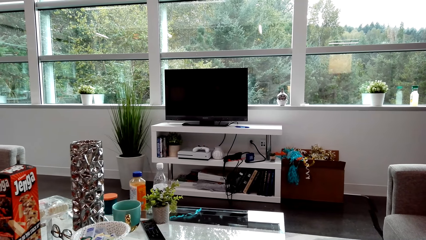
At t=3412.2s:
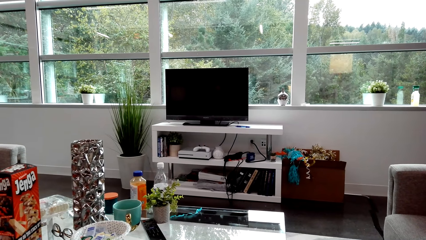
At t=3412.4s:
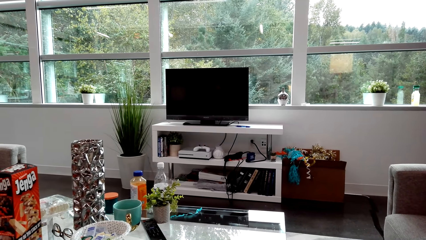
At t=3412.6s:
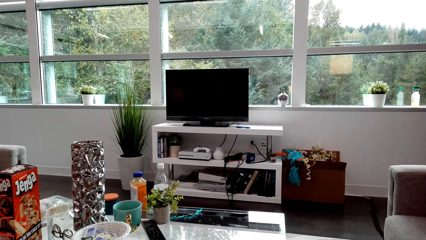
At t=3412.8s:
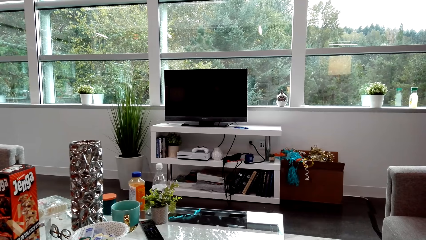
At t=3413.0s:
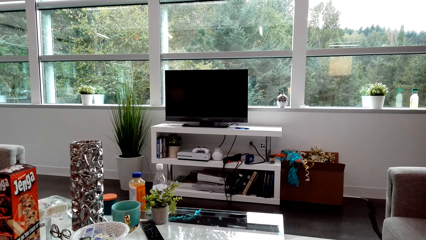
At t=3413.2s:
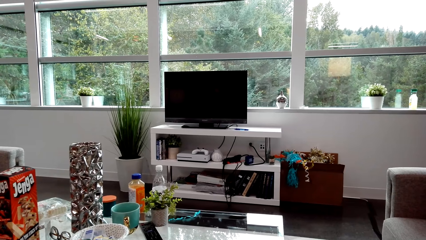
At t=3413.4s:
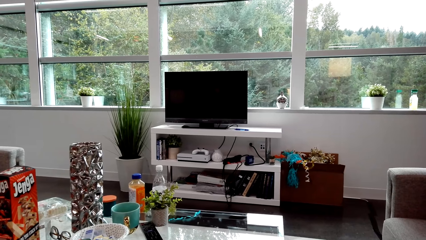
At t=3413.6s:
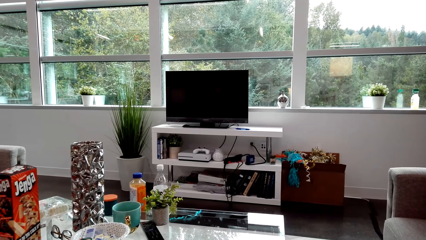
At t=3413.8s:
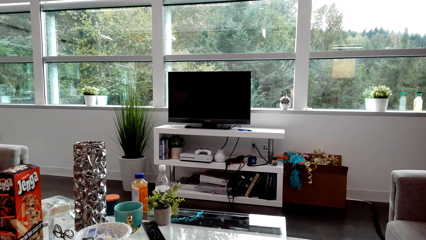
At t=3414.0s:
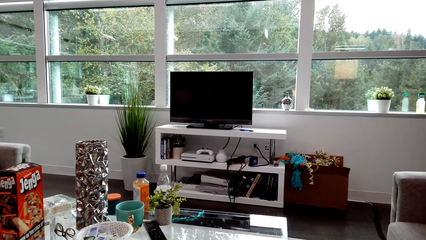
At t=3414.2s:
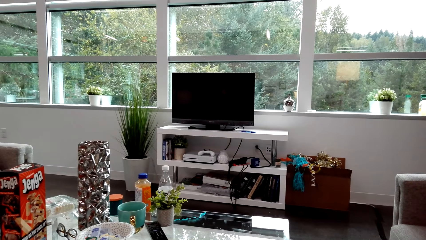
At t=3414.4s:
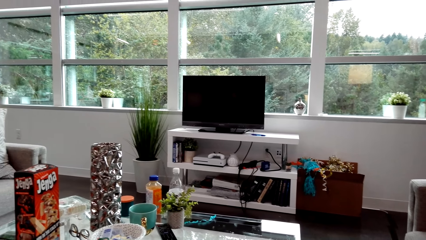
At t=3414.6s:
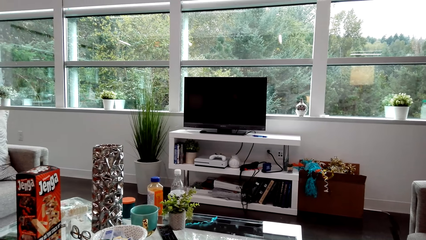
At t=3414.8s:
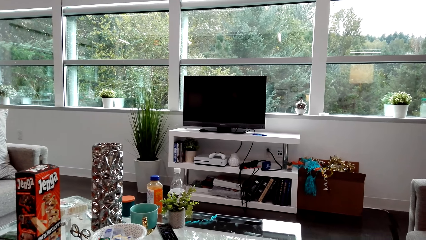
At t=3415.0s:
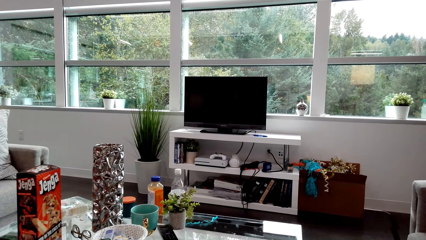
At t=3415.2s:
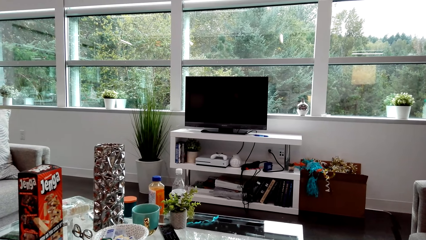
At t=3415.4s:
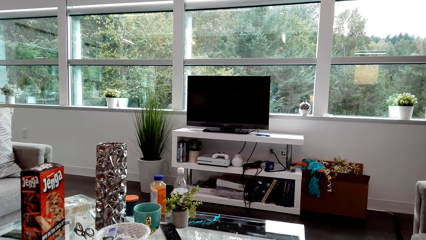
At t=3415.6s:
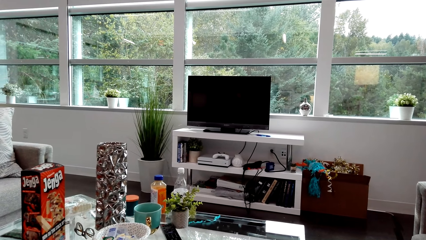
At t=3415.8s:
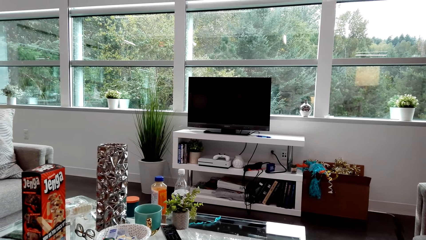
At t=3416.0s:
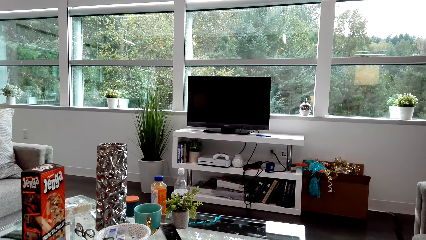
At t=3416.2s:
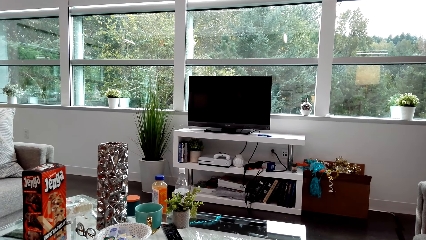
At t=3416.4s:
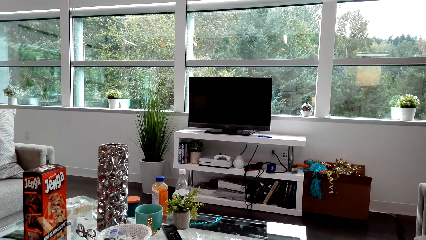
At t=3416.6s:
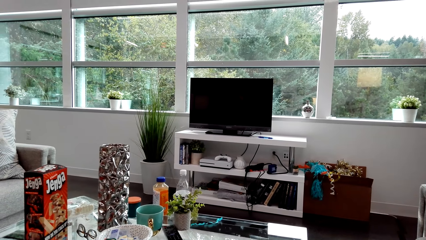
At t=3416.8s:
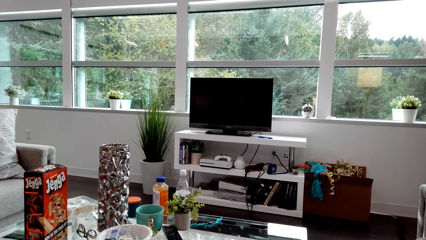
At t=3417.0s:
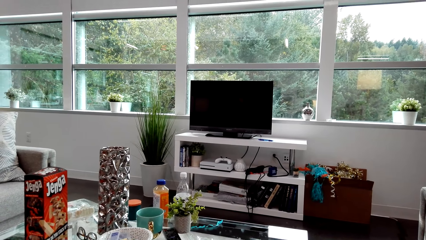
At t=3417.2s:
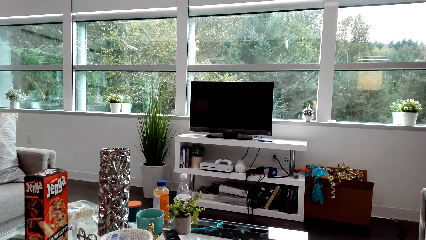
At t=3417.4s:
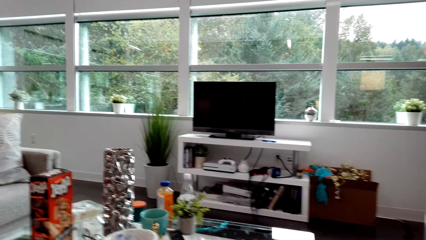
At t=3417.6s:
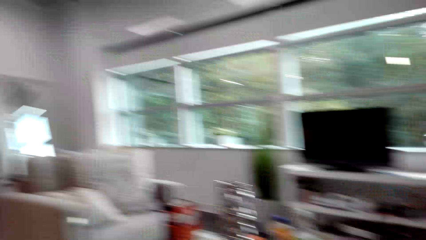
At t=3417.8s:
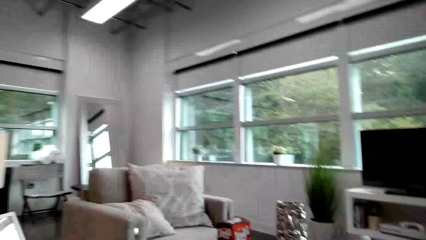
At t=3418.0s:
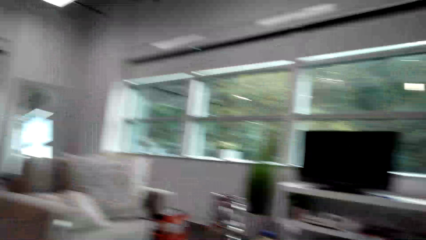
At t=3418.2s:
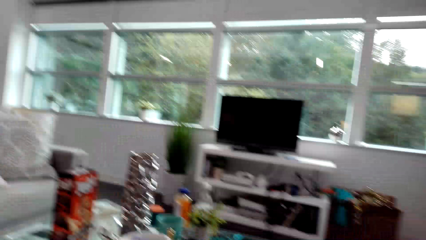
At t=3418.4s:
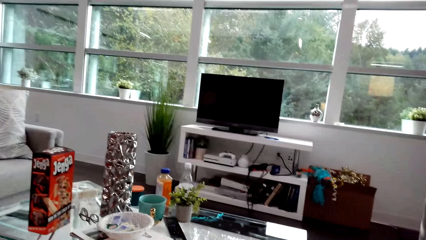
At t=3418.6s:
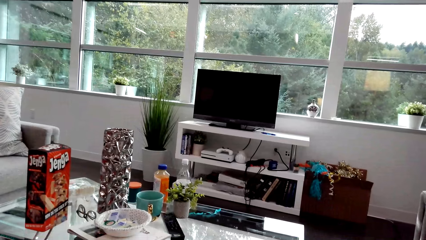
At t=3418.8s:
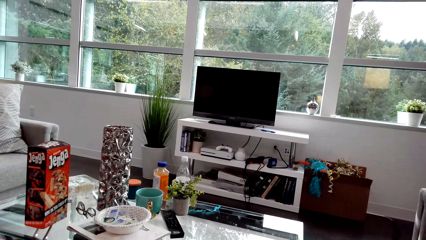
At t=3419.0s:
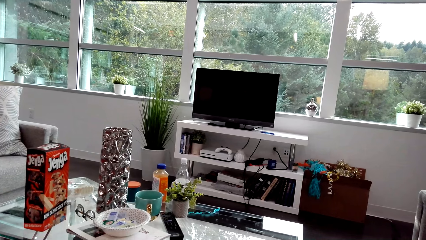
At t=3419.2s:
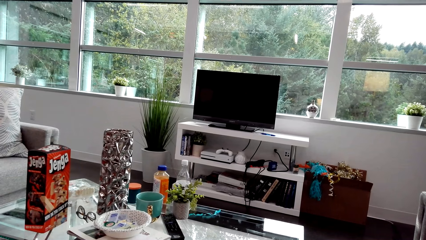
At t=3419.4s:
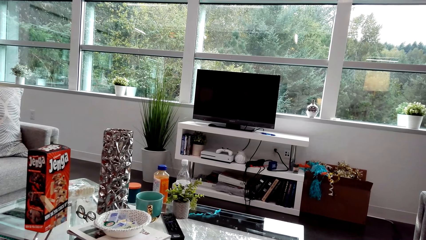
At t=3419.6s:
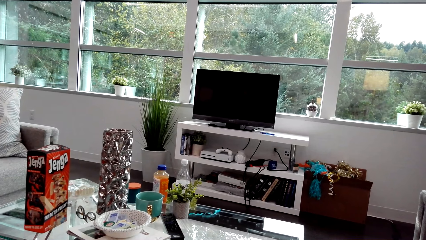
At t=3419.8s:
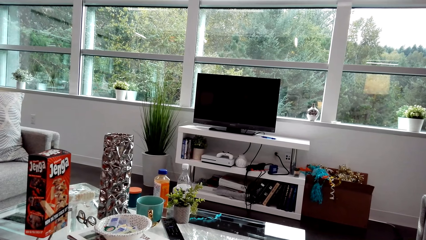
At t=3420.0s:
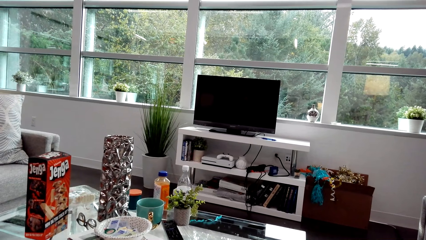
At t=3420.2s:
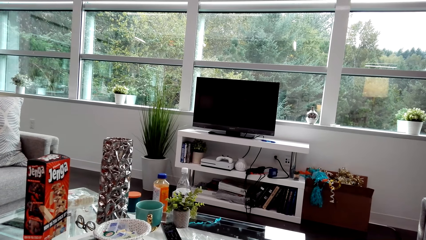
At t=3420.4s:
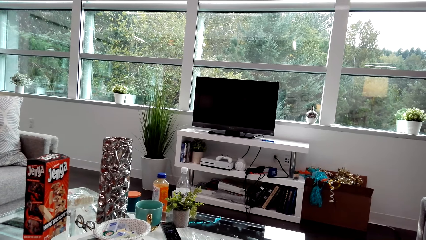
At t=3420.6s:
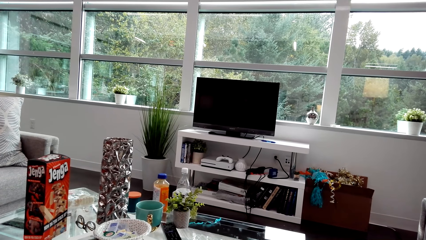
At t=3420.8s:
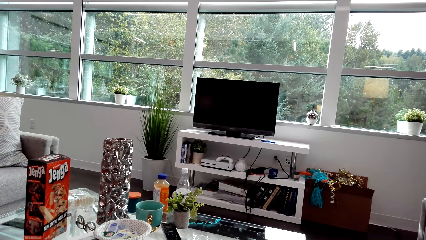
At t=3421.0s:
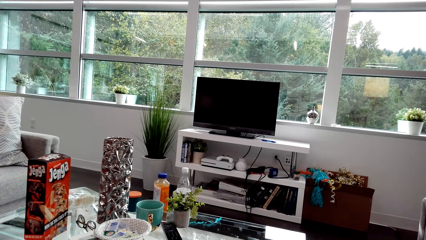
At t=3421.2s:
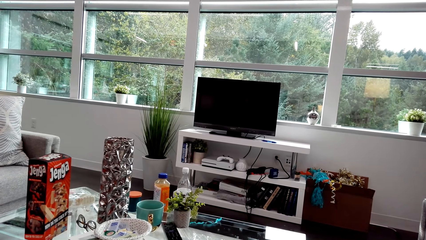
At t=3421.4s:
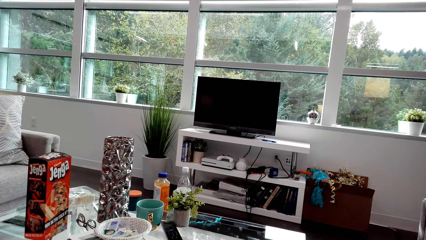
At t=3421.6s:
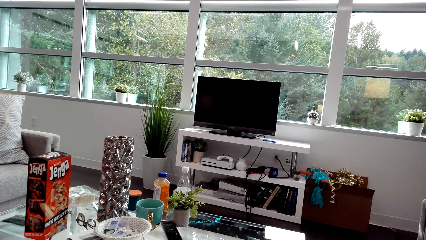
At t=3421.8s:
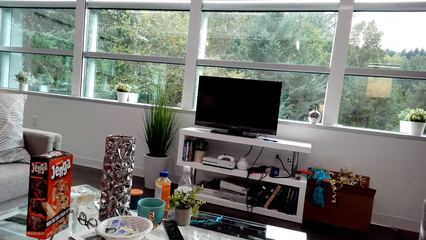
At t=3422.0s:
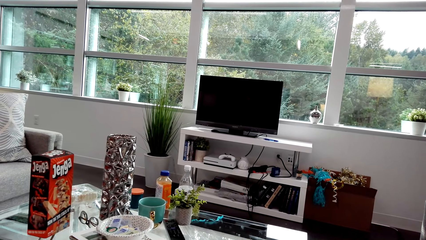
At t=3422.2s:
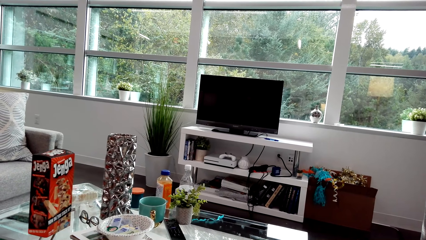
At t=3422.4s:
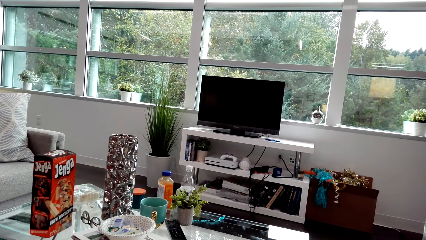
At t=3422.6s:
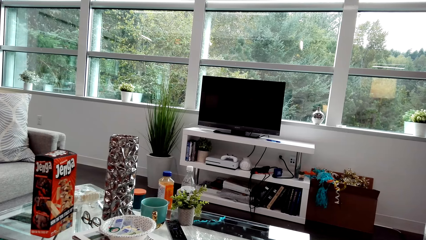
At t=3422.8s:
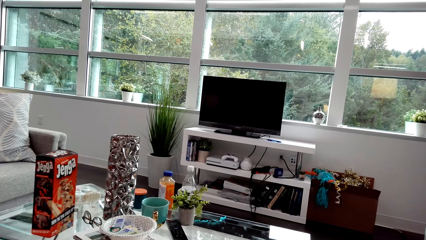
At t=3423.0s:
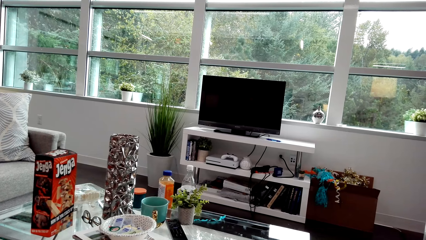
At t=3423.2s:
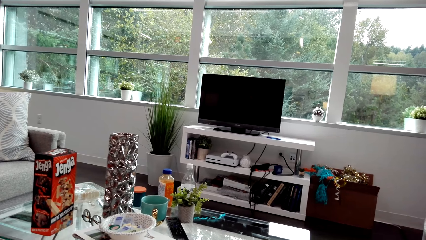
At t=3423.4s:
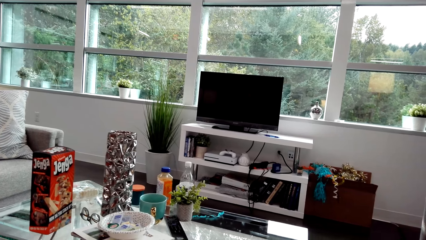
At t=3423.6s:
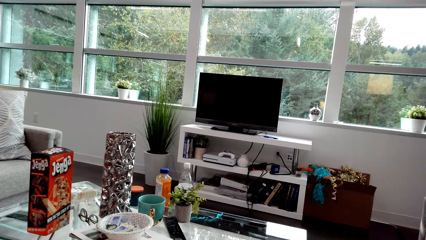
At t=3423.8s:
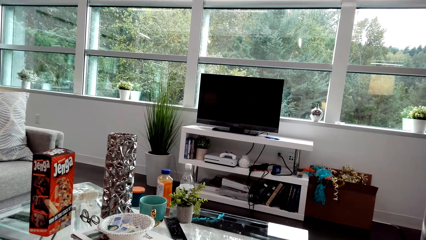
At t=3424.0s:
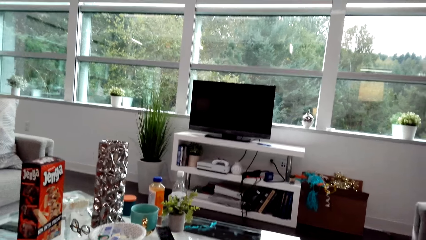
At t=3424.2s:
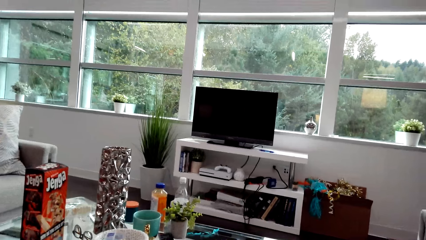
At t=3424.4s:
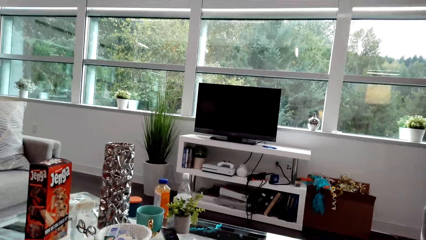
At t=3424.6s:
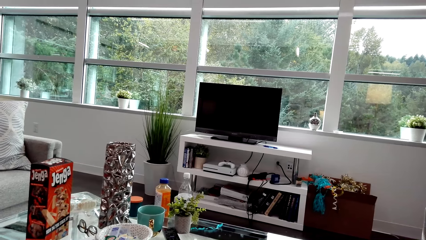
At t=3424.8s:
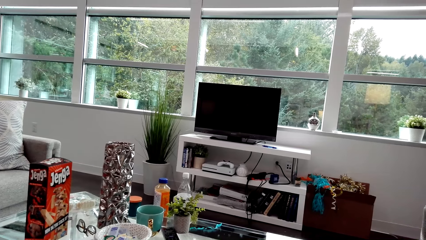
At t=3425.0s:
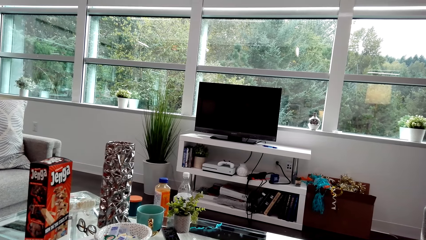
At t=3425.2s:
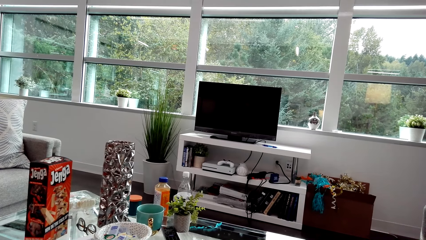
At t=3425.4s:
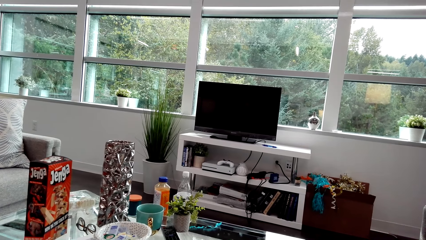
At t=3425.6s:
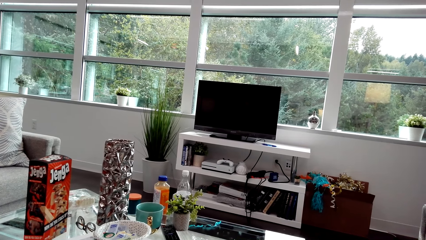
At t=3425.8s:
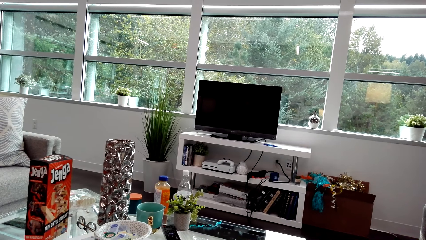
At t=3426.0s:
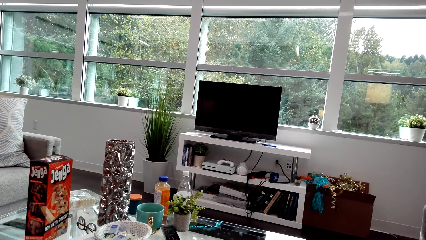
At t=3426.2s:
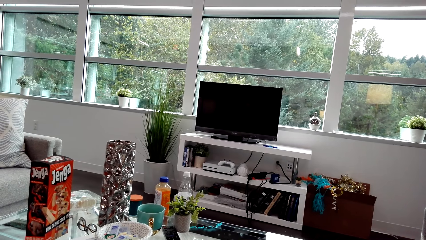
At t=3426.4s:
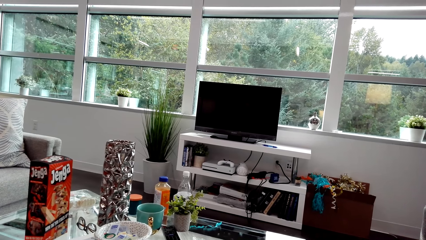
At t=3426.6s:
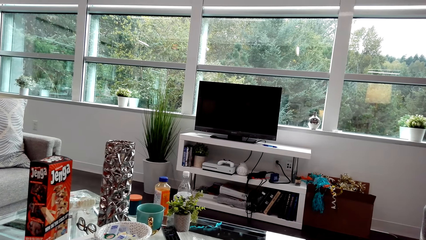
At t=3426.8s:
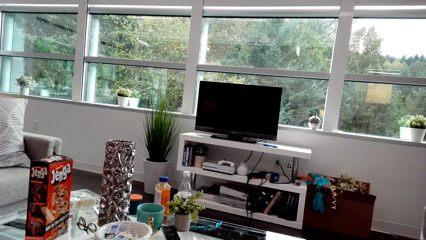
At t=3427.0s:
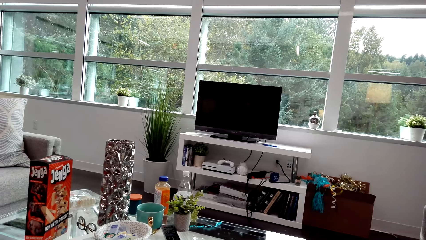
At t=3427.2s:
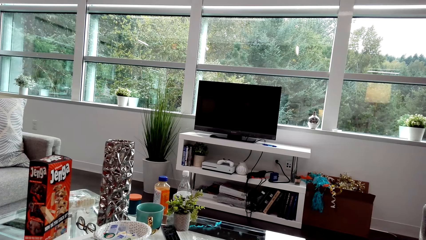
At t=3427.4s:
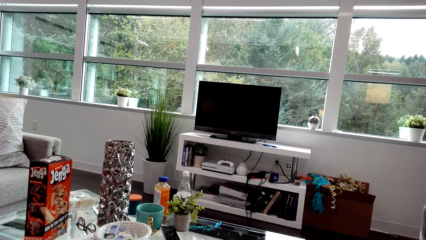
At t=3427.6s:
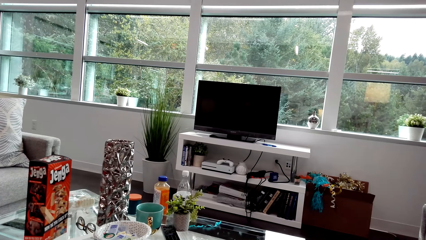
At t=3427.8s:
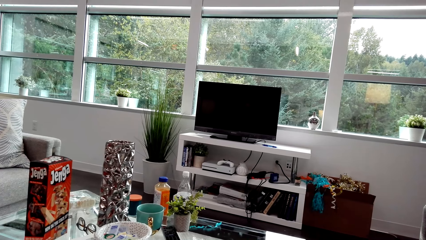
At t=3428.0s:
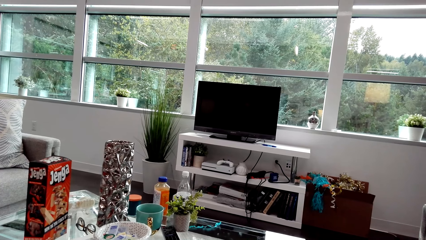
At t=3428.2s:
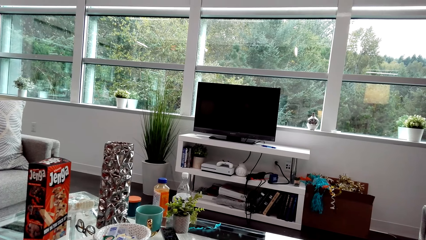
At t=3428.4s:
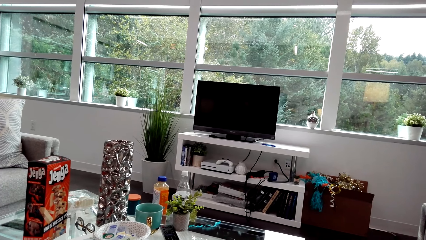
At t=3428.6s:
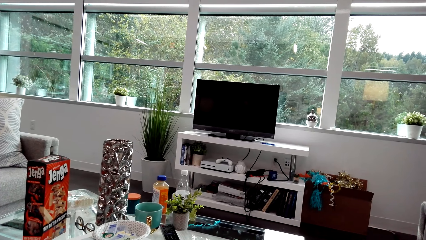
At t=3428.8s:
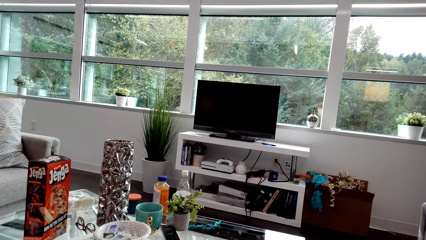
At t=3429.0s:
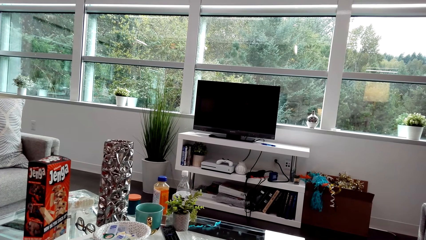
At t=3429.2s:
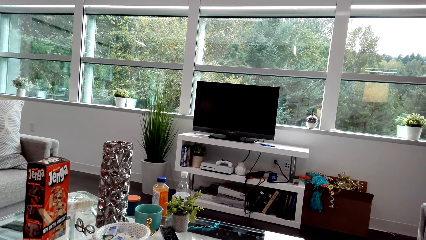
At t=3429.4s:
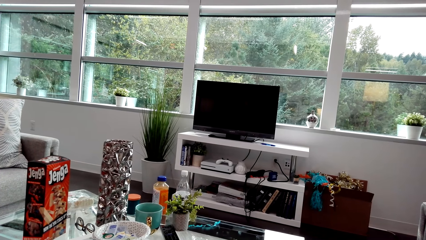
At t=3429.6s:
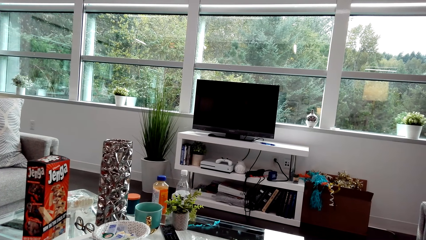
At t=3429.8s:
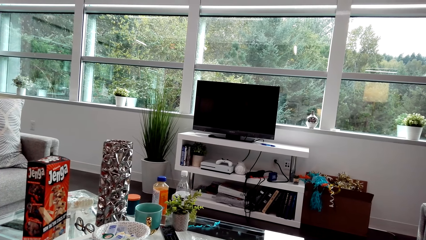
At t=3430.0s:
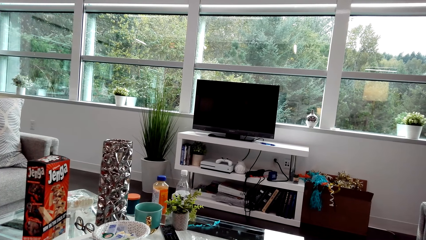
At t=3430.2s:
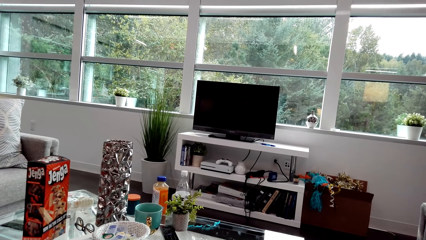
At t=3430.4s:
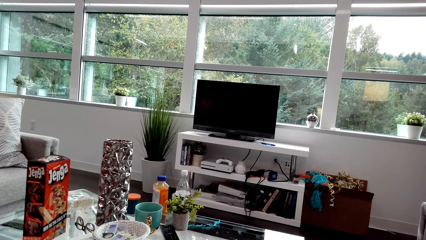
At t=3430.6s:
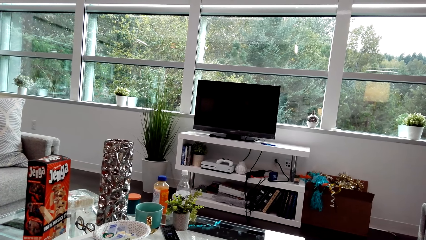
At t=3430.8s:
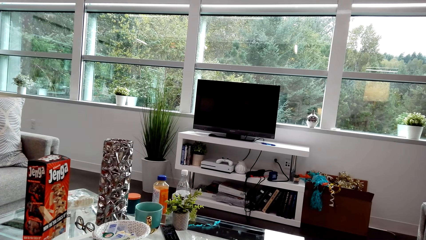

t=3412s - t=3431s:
The camera wearer dialogues with a lady. They look around. The lady laughs. The camera wearer dialogues with the lady. They stare at something. The lady laughs. The camera wearer dialogues with the lady. The lady dialogues with the camera wearer.
